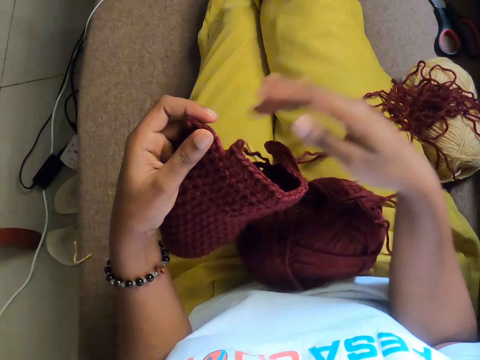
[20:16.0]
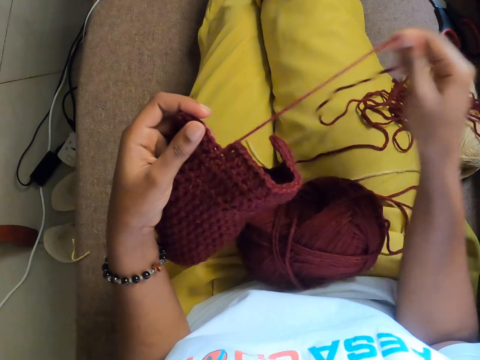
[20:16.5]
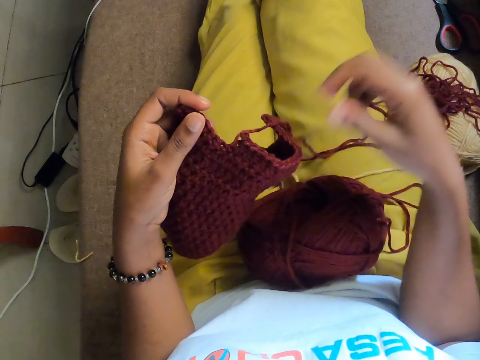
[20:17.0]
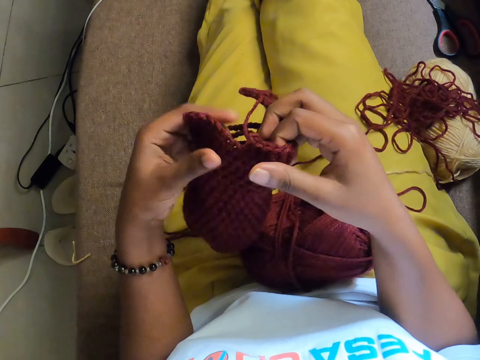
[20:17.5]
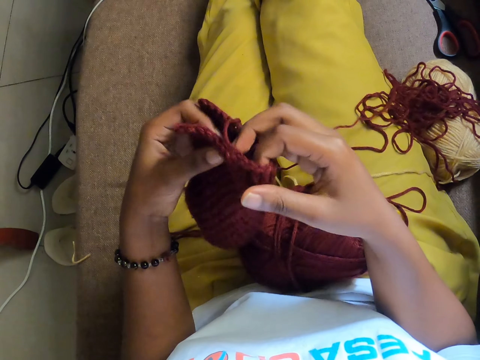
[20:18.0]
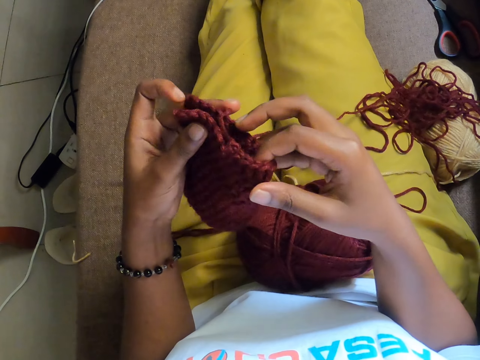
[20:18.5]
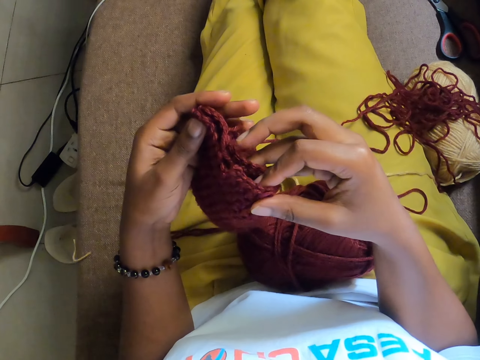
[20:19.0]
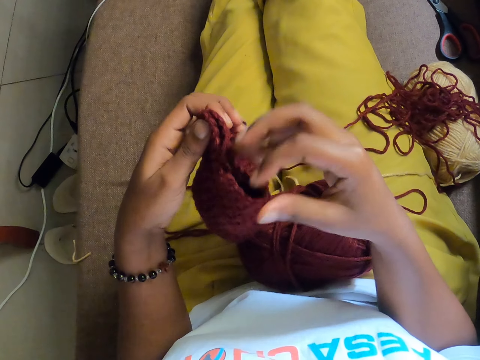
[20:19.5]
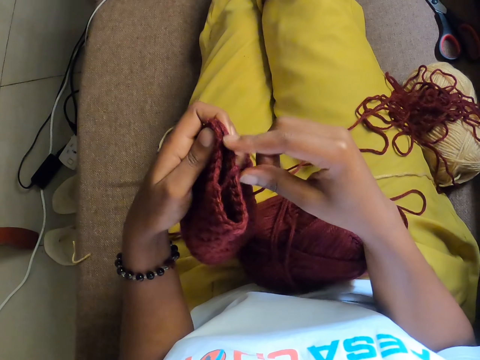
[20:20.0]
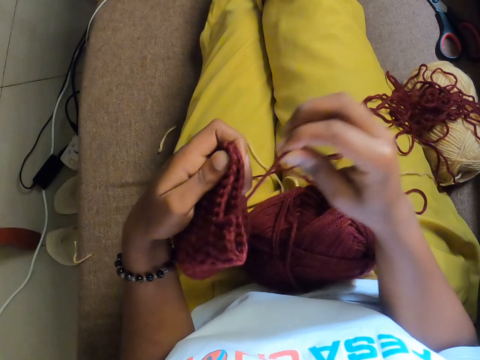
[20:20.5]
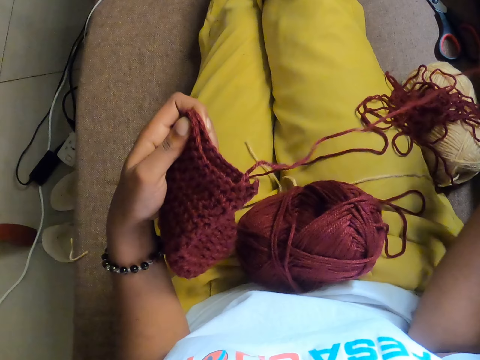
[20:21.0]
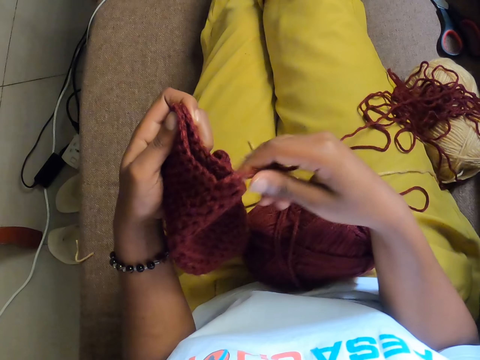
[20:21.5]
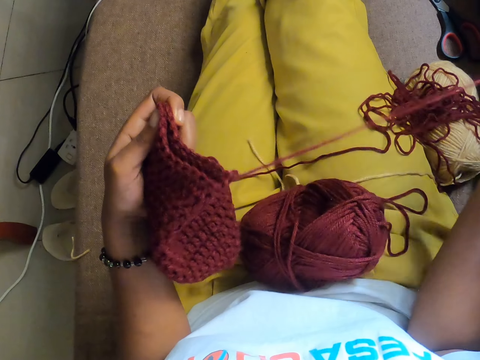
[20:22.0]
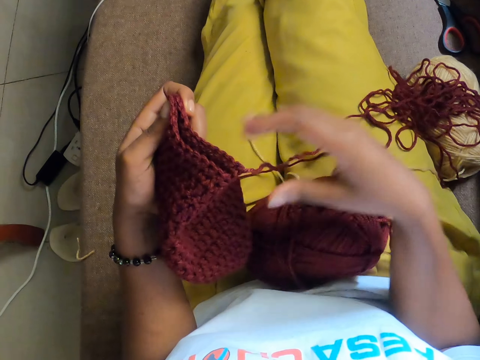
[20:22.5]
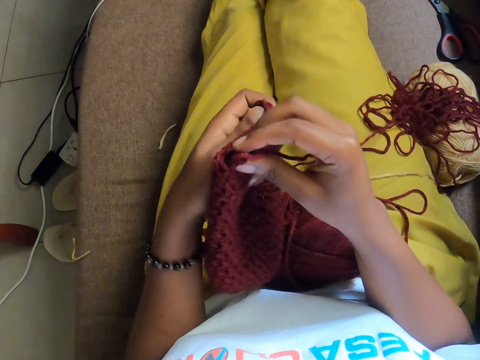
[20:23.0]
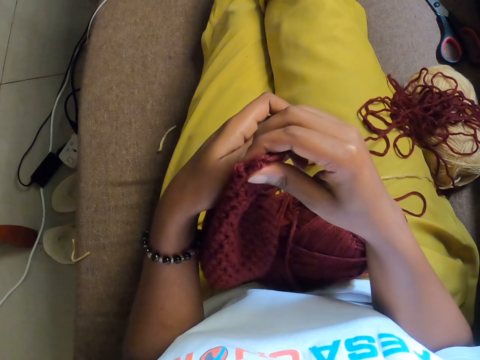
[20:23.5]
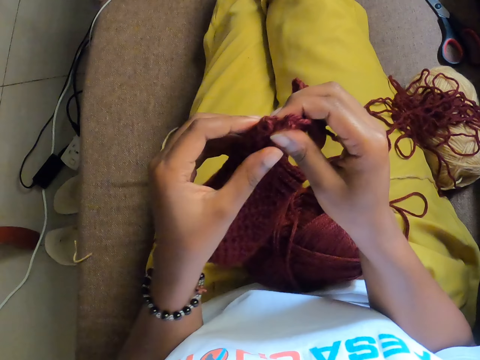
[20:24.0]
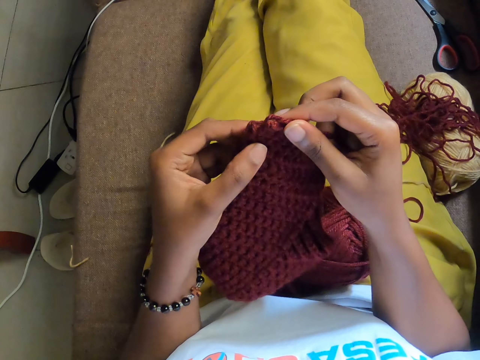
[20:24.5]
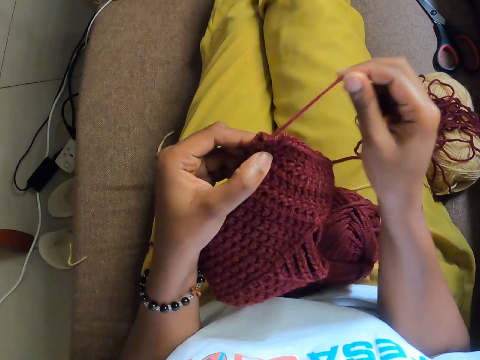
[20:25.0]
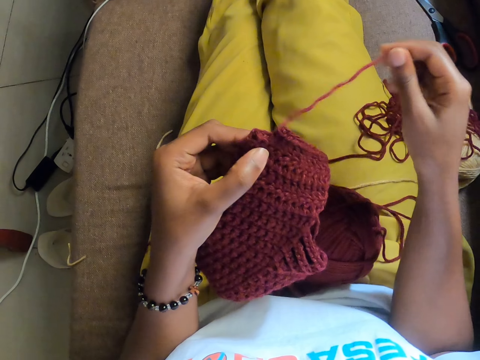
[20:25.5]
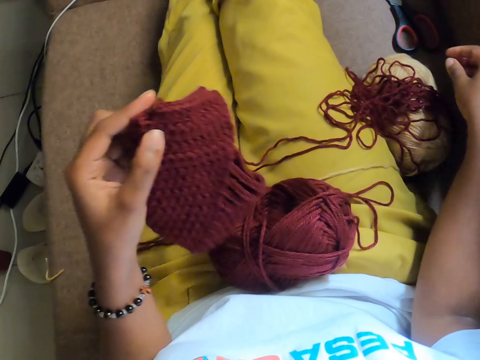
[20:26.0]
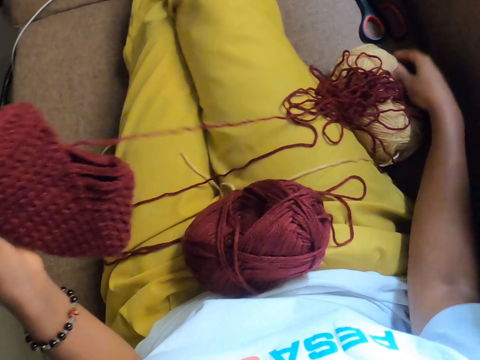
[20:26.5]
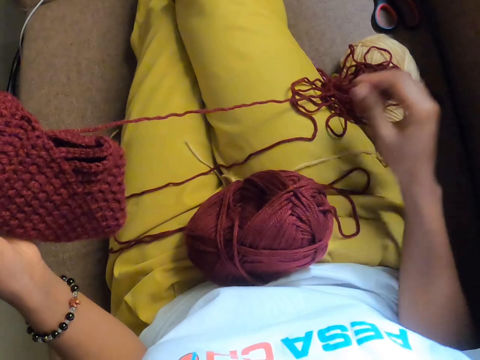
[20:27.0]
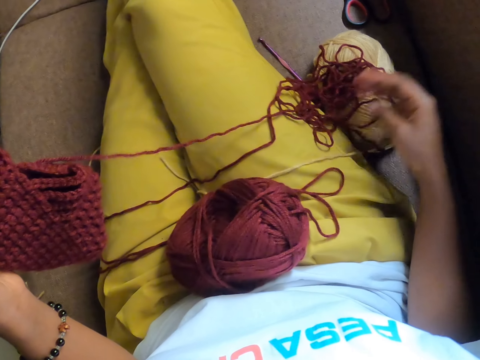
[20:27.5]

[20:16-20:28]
The camera wearer folds the crochet with both hands. She pulls thread on the crochet. She aligns the crochet. She loosens the crochet with her right hand. She holds the crochet with both hands. She pulls thread on the crochet. She loosens the crochet with her right hand. She aligns the crochet. She pulls thread on the crochet. She touches a yarn of wool on the couch with her right hand. She touches the yarn of wool on the couch with her right hand again.

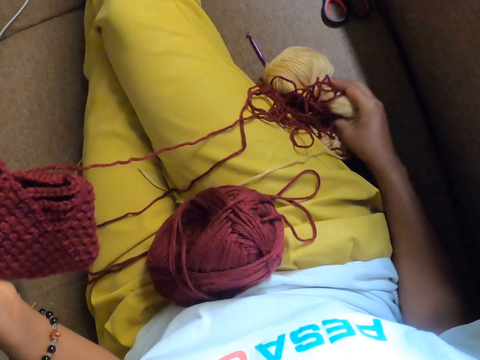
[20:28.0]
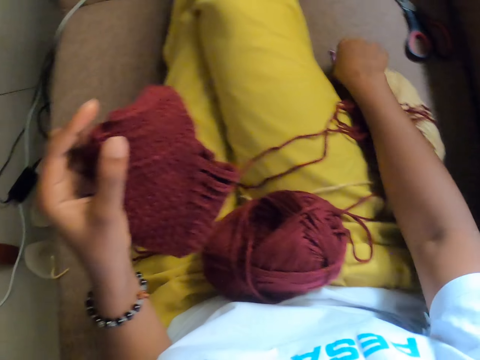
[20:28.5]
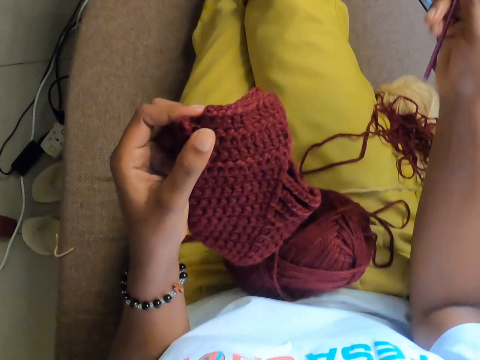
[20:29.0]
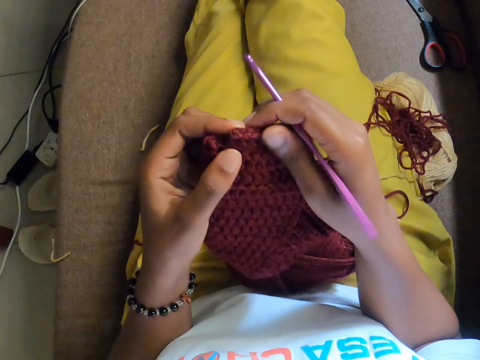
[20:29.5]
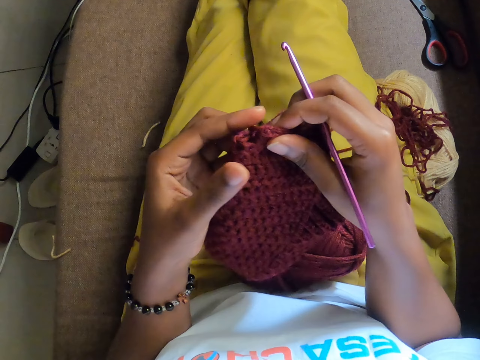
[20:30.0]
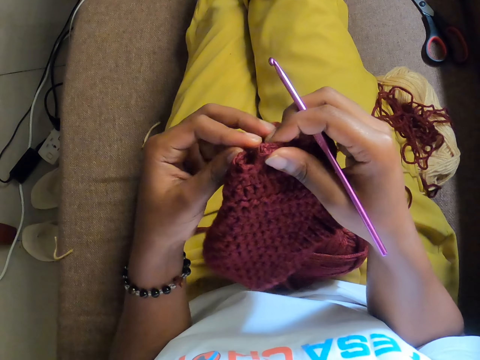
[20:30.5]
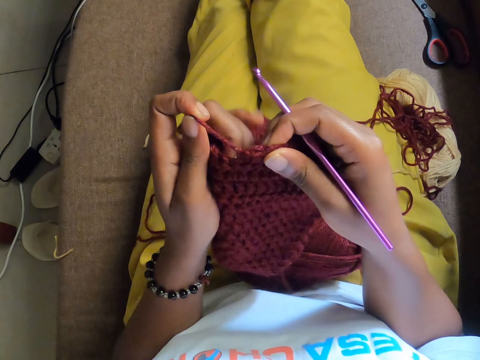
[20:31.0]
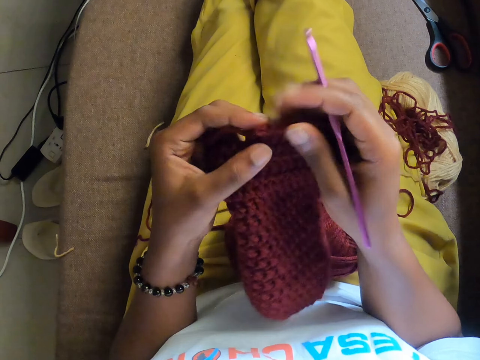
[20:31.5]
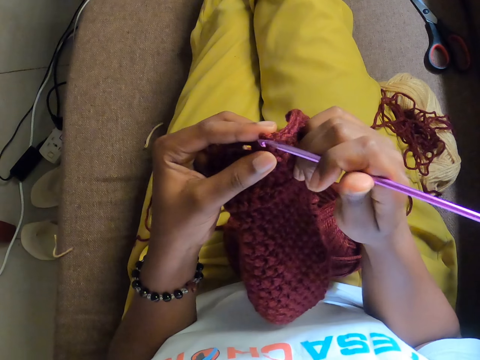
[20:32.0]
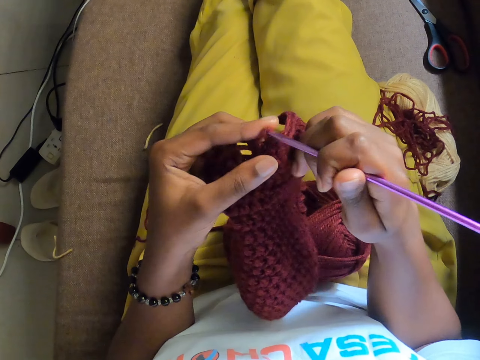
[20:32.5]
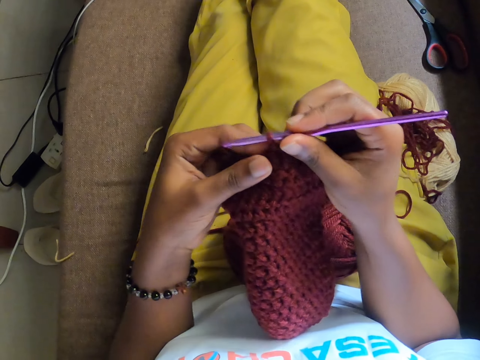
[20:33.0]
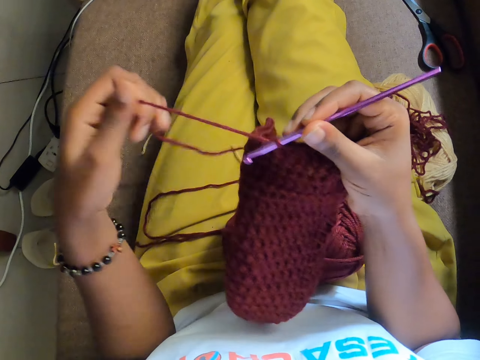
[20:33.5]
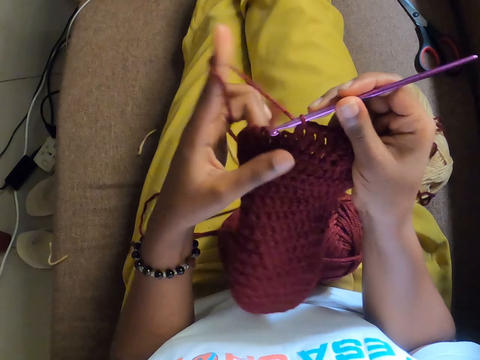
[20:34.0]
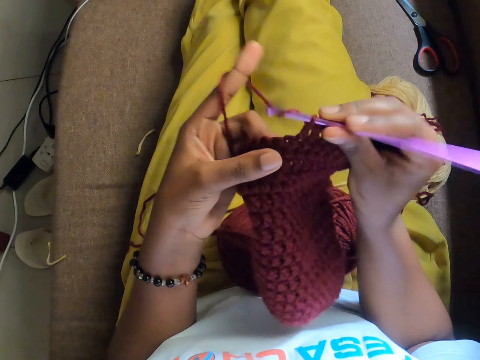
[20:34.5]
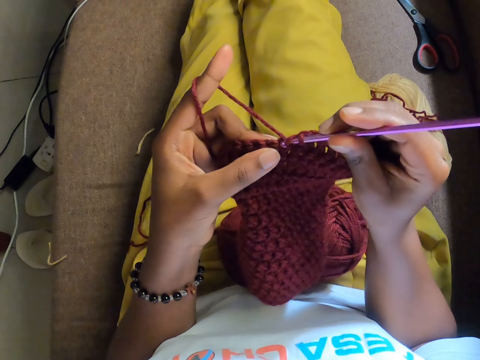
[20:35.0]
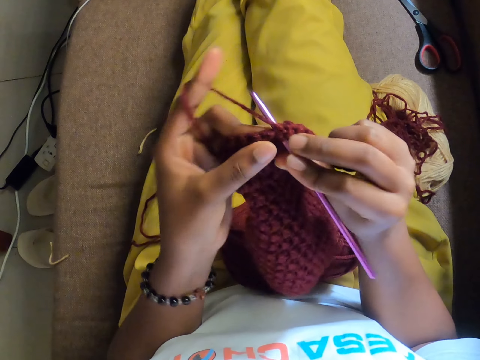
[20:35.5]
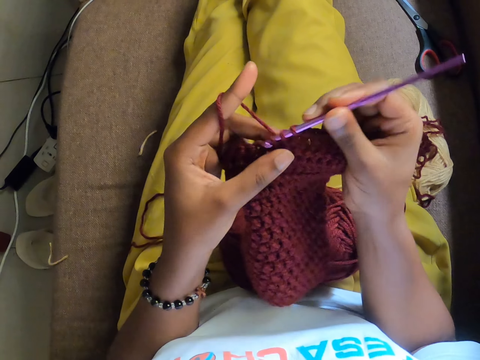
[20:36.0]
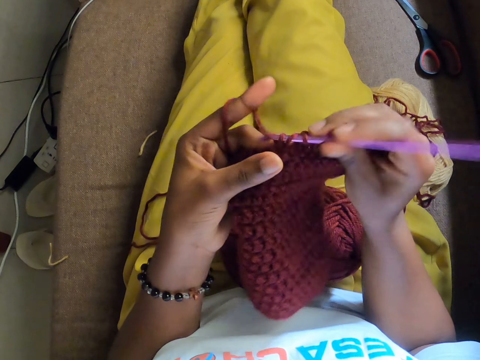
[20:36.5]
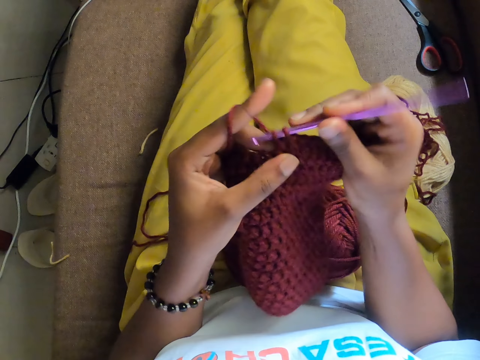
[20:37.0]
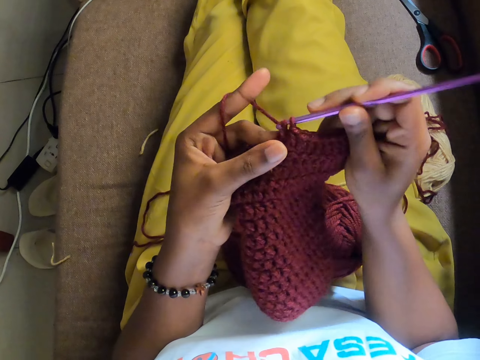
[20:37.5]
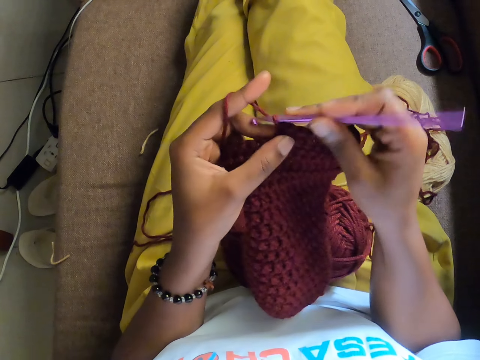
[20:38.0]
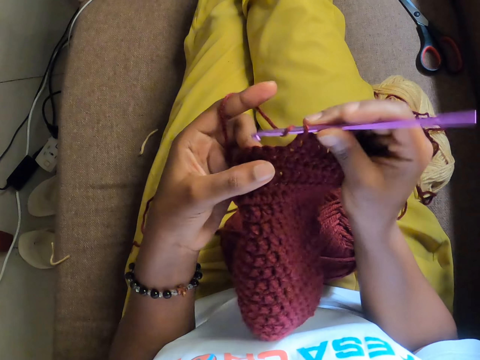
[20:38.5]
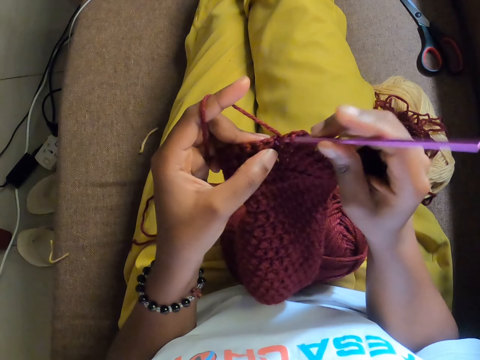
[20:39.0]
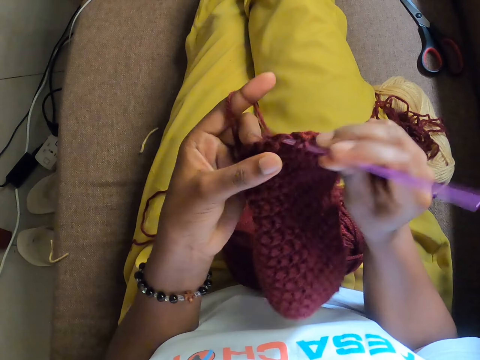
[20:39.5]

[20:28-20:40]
The camera wearer searches around. She picks the crochet hook from the couch with her right hand. She holds the crochet with both hands. She stretches the yarn of wool with her left hand. She pulls thread on the crochet. She crochets the yarn of wool with the crochet hook in her right hand. She inserts the knitting in the crochet. She twists the thread on the finger.

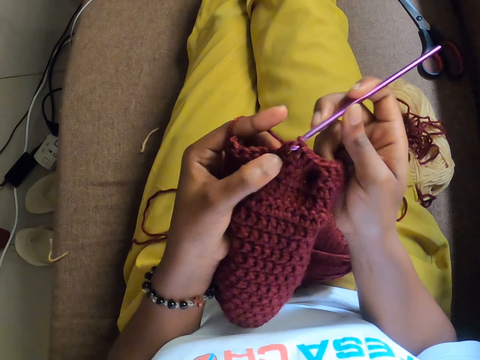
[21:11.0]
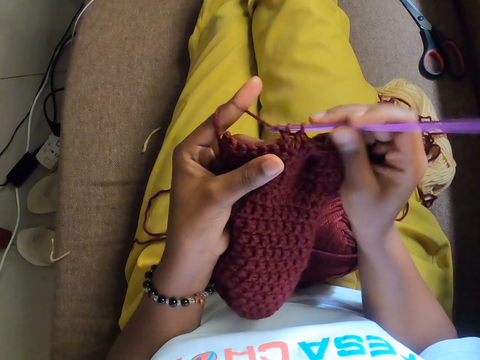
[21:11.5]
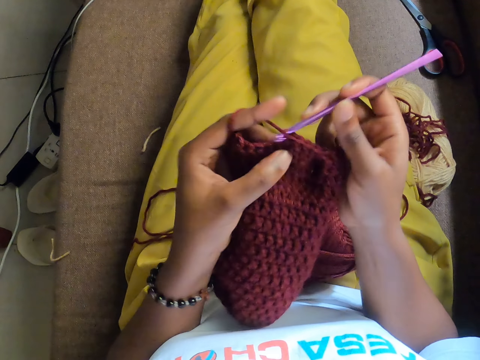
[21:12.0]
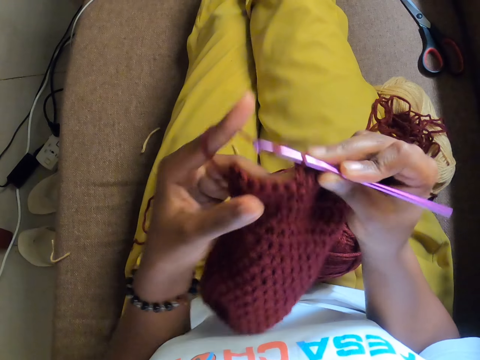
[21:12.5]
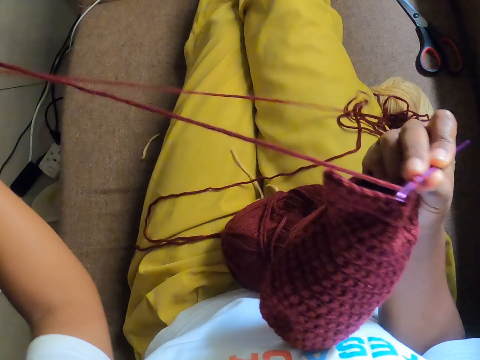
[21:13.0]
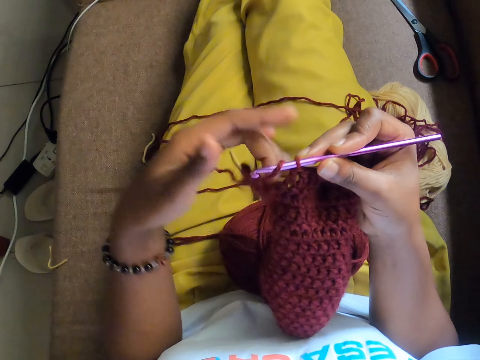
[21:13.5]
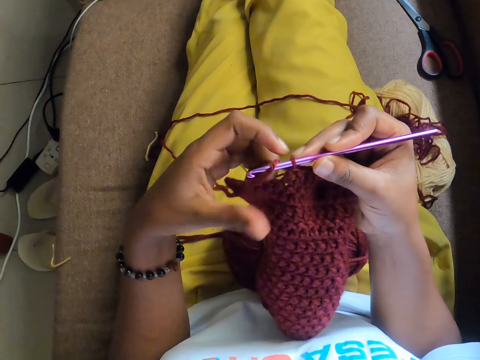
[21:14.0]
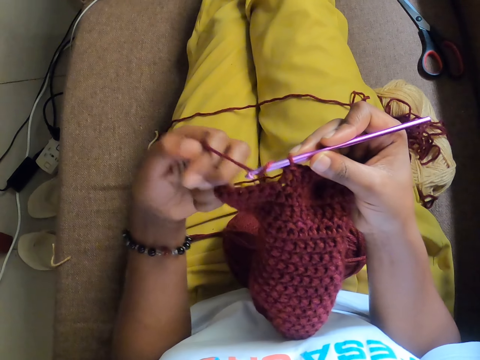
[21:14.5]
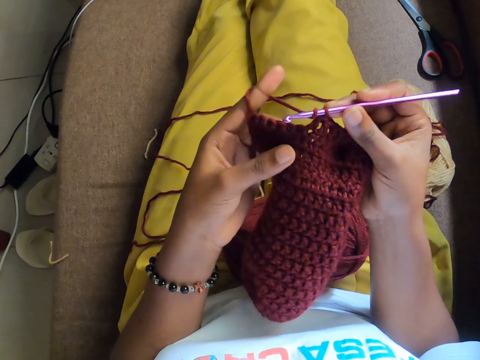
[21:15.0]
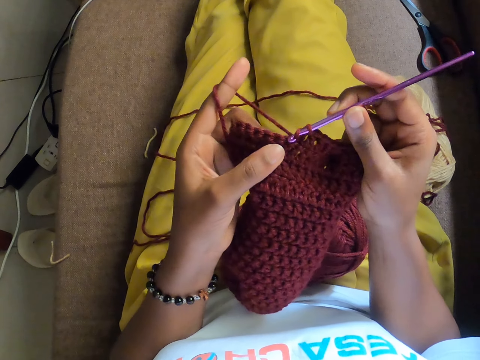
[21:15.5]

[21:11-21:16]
The camera wearer knits the crochet. They pull thread with a finger.
